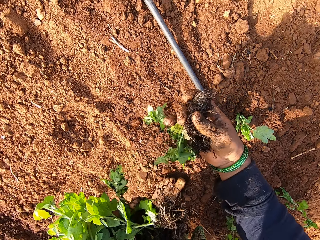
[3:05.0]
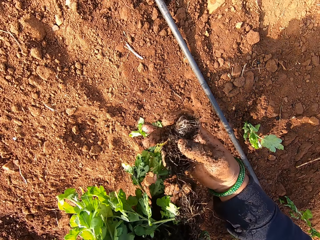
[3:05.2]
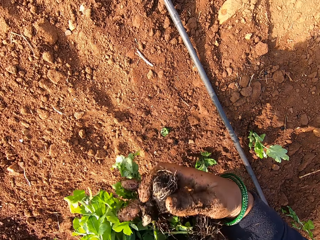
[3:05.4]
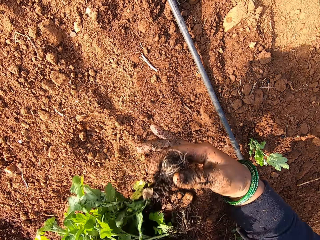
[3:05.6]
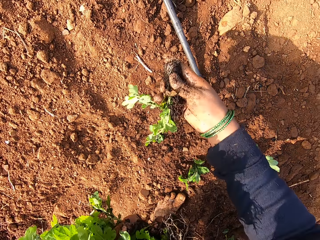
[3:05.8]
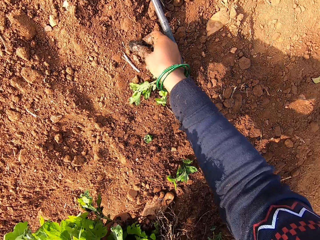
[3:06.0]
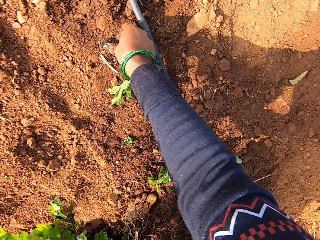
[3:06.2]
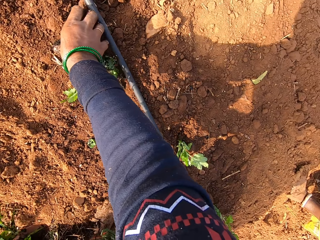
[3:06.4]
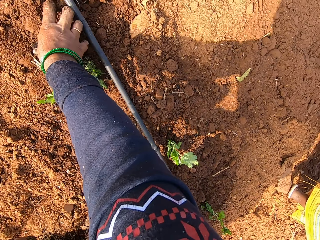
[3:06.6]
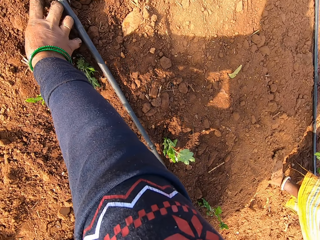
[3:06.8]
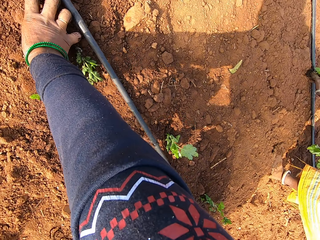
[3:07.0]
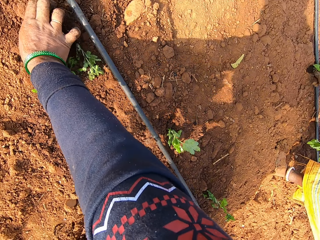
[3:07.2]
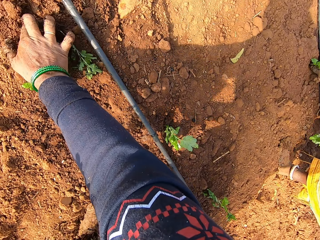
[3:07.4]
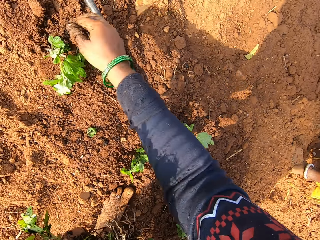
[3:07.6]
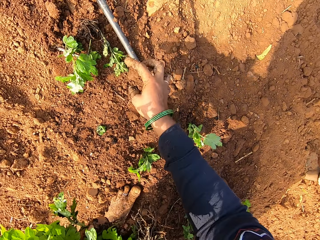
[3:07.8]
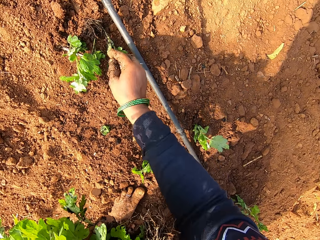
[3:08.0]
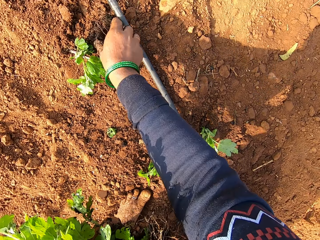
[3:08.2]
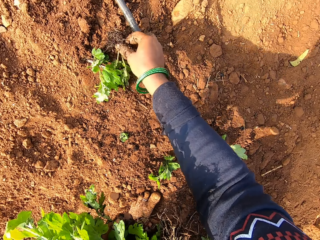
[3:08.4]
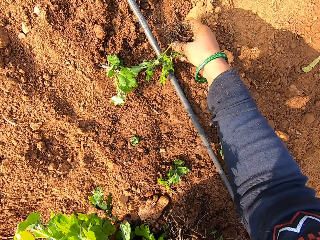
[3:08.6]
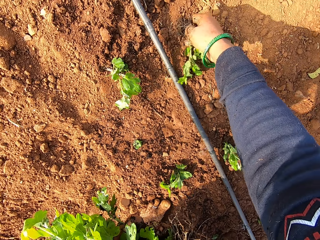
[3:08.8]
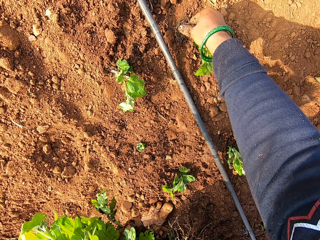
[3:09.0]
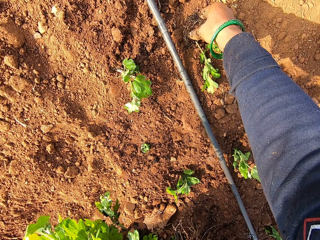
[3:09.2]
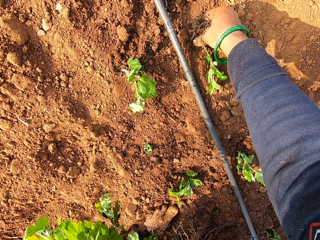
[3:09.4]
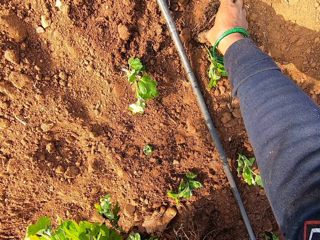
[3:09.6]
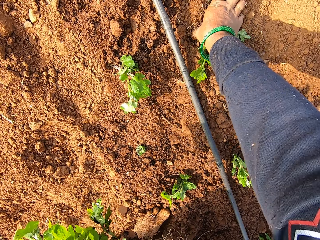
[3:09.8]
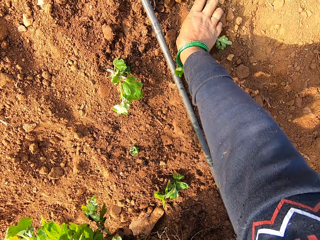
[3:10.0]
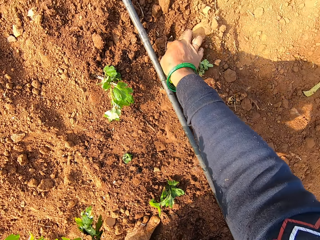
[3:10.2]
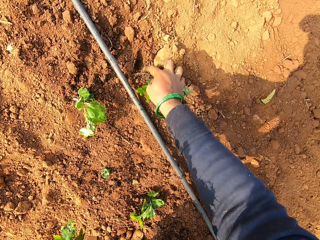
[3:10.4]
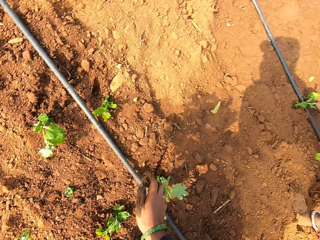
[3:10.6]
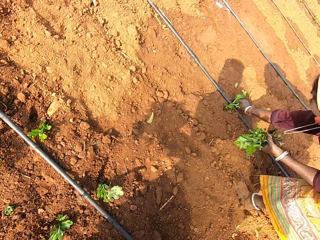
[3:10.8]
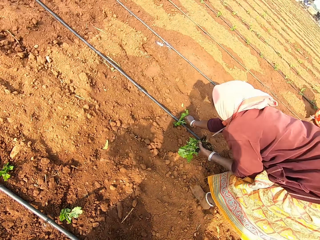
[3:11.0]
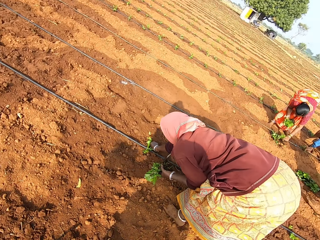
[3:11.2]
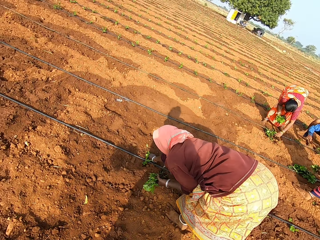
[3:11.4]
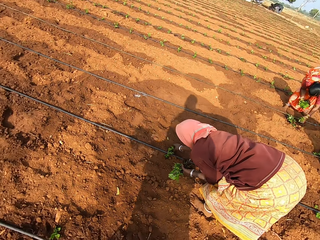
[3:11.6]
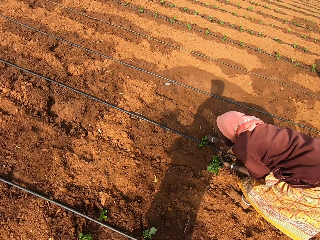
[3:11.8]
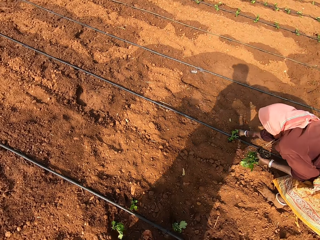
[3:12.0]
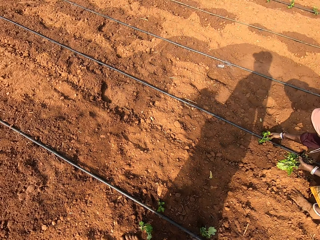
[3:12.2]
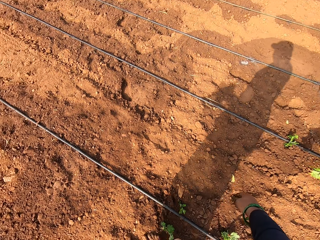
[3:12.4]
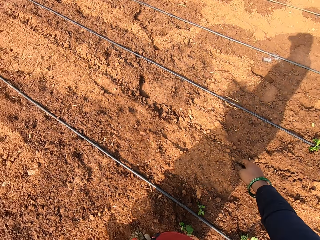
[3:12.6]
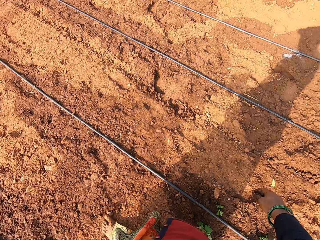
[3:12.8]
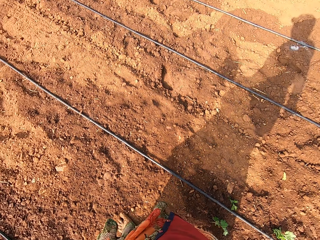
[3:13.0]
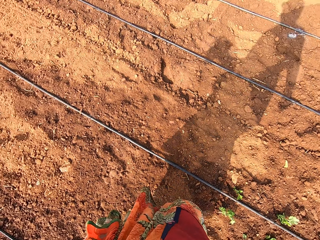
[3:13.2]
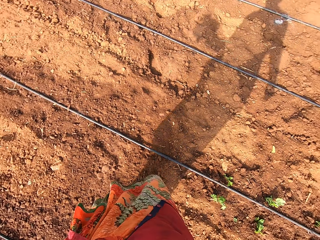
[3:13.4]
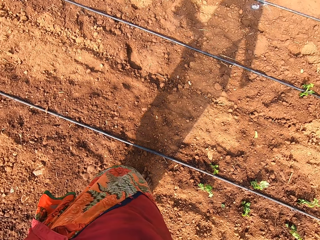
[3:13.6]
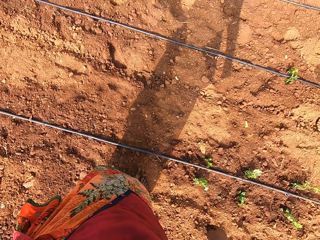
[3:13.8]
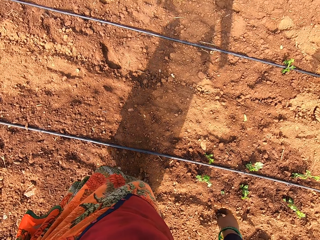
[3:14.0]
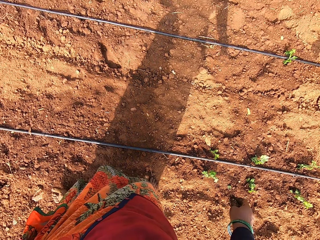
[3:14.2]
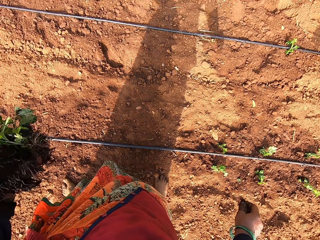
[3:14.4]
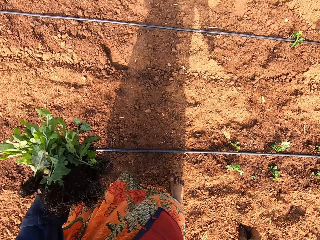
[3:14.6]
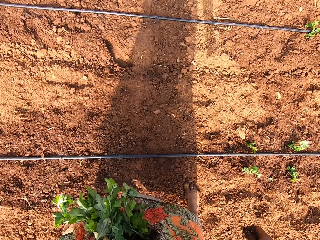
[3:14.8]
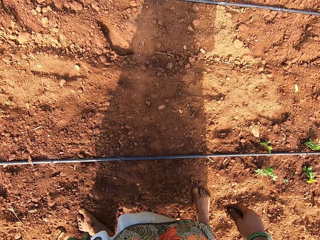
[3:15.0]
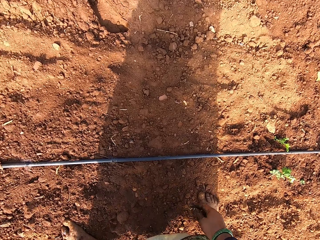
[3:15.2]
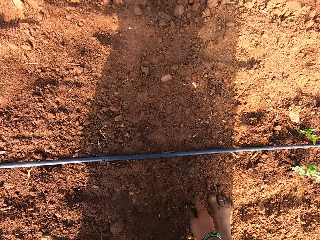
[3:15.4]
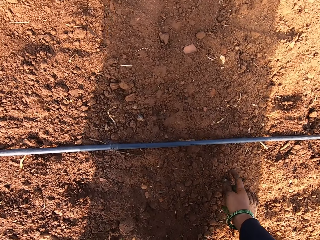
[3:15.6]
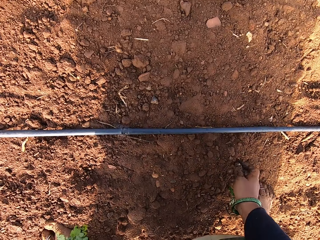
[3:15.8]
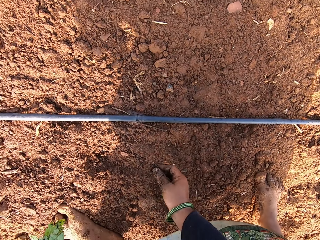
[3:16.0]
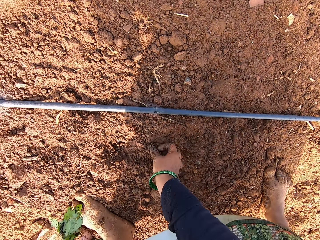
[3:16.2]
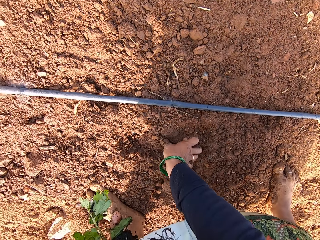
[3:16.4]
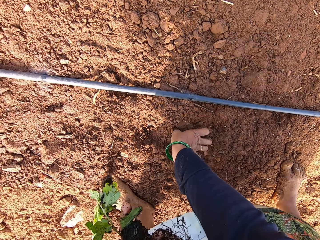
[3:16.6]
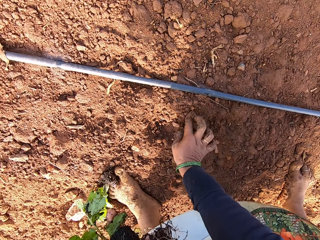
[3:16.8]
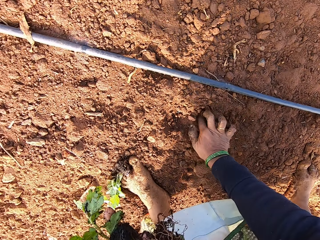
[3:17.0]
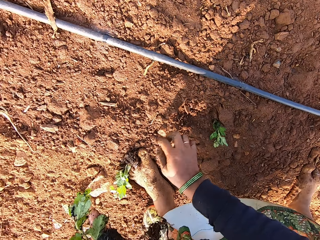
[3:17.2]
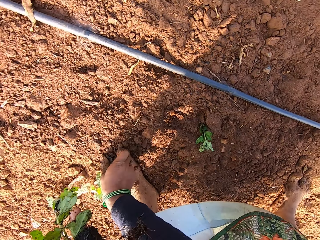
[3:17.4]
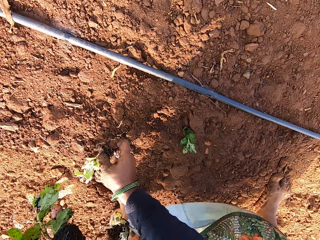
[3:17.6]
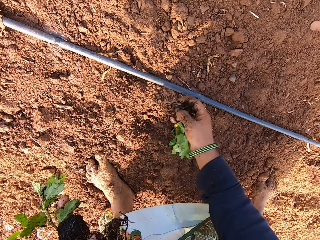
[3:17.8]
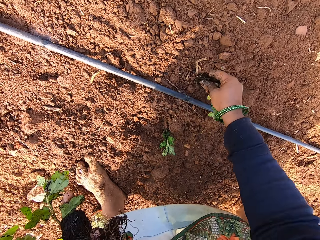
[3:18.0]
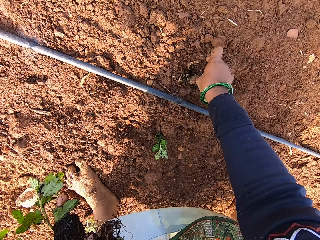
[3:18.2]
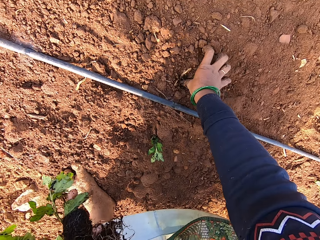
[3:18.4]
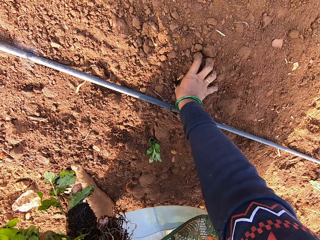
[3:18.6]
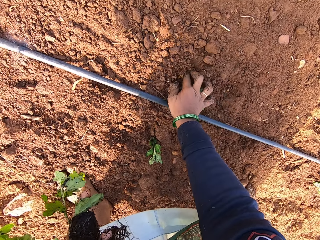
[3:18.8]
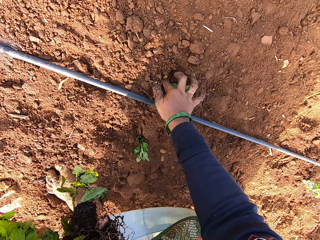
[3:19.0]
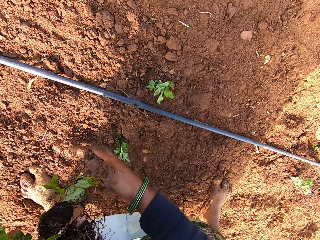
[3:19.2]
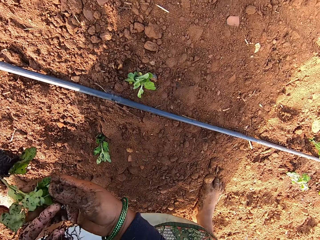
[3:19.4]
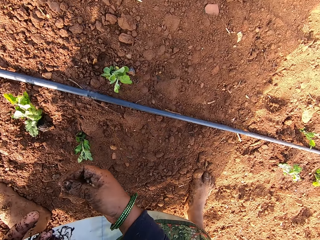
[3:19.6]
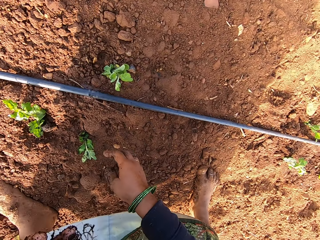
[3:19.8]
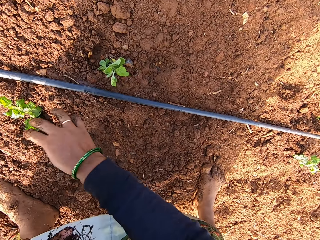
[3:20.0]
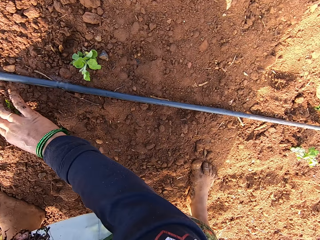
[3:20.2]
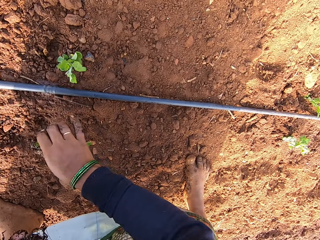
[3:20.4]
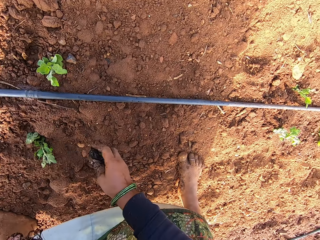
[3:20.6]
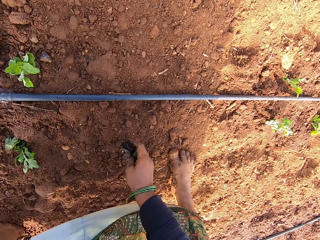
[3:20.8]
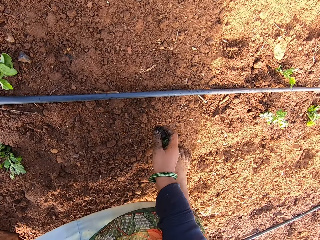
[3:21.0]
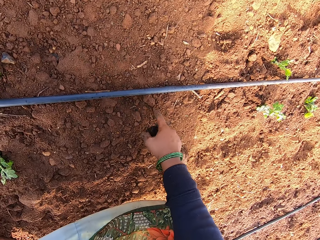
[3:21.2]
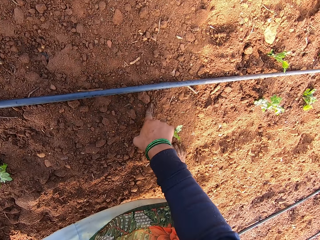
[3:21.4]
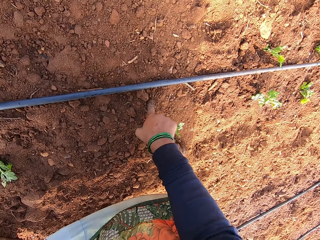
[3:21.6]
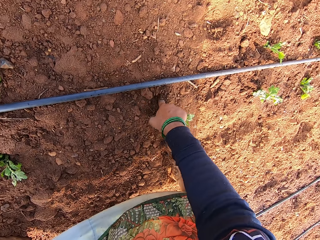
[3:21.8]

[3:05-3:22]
The camera wearer picks a seedling from the seedlings in her left hand with her right hand. The woman interacts with the camera wearer. The camera wearer plants the seedling on the ground with her right hand. The woman plants a seedling on the ground with her right hand. The camera wearer picks a seedling from the ground with her right hand. She plants the seedling on the ground with her right hand. She stands. She plants a seedling on the ground with her right hand. She picks a seedling from the ground with her right hand. She plants the seedling on the ground with her right hand. She picks a seedling from the ground with her right hand.

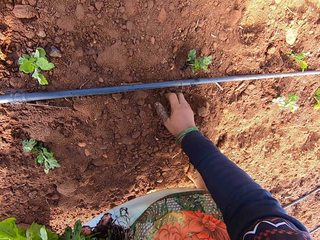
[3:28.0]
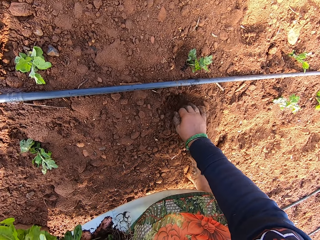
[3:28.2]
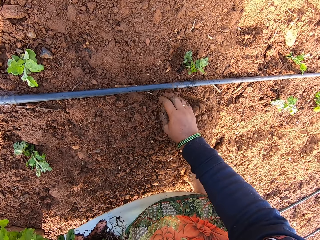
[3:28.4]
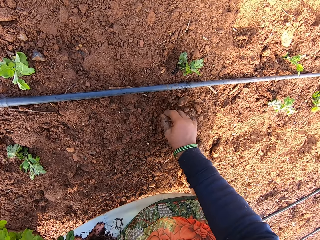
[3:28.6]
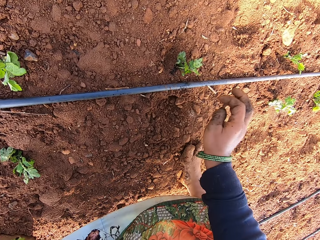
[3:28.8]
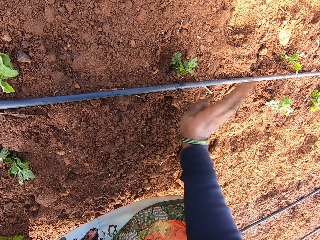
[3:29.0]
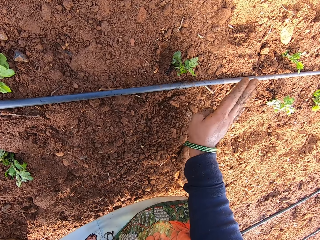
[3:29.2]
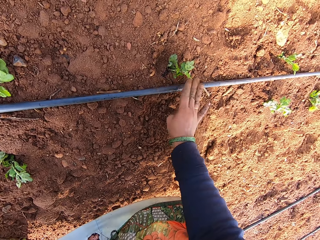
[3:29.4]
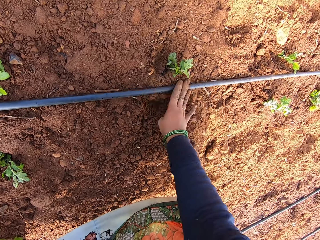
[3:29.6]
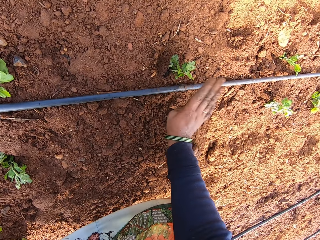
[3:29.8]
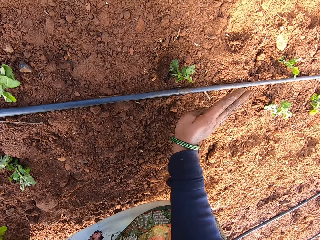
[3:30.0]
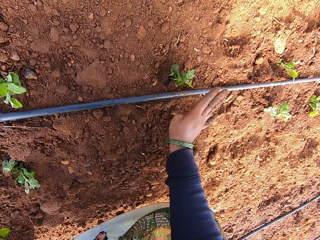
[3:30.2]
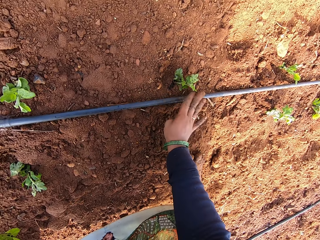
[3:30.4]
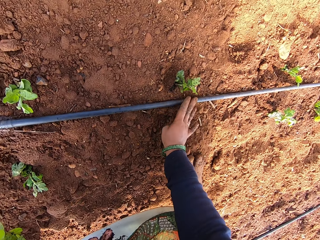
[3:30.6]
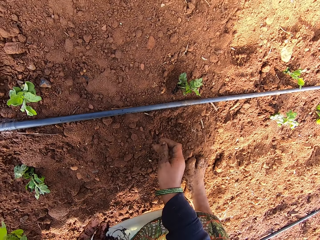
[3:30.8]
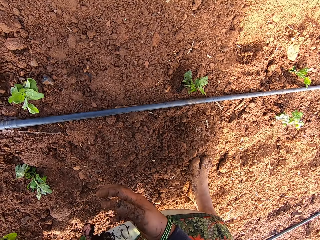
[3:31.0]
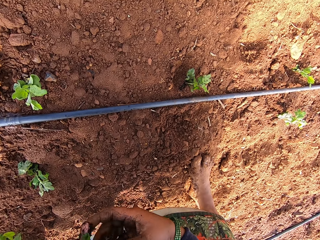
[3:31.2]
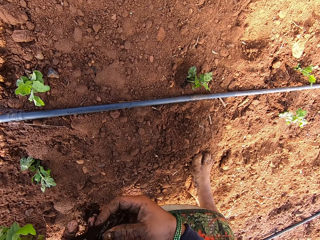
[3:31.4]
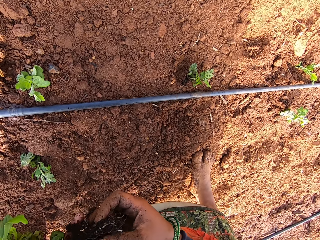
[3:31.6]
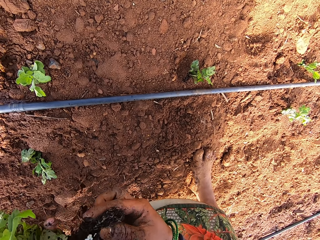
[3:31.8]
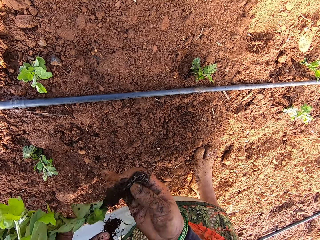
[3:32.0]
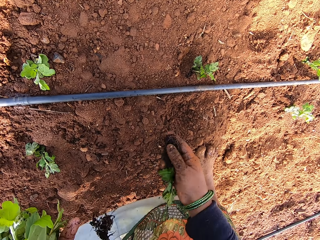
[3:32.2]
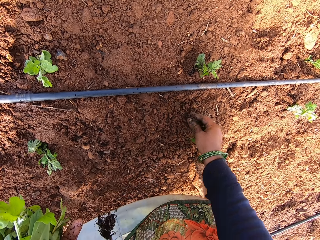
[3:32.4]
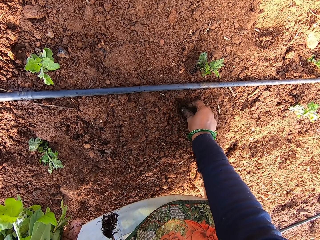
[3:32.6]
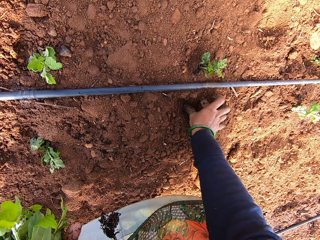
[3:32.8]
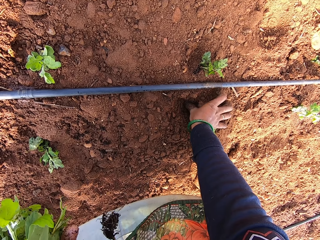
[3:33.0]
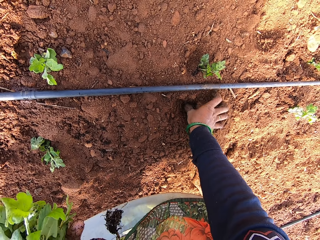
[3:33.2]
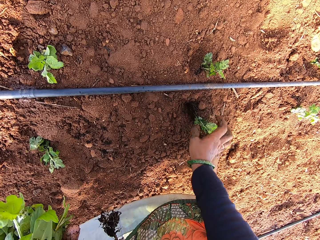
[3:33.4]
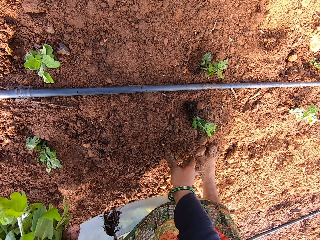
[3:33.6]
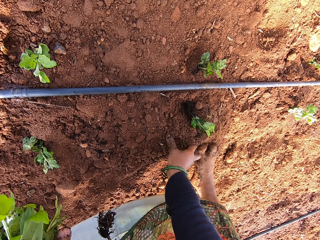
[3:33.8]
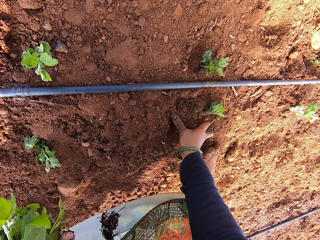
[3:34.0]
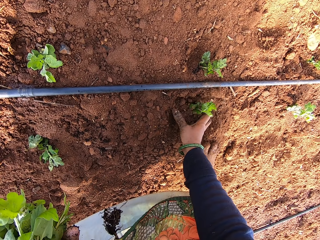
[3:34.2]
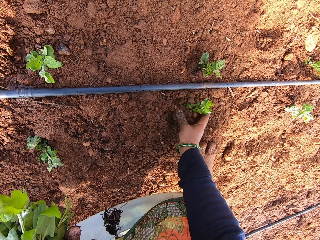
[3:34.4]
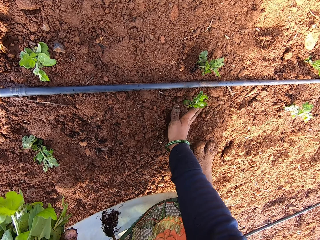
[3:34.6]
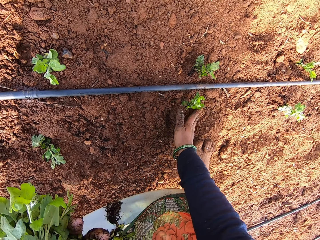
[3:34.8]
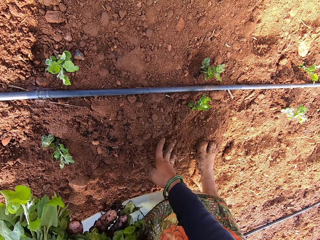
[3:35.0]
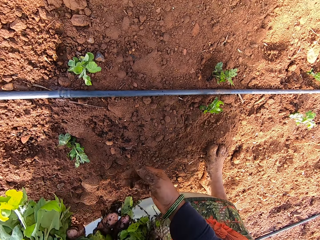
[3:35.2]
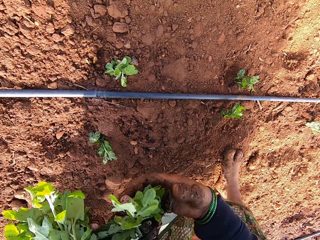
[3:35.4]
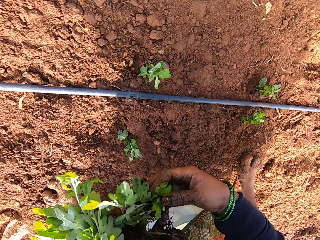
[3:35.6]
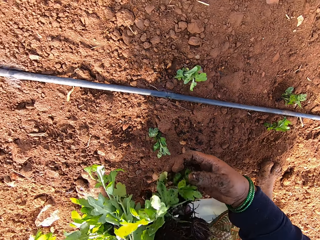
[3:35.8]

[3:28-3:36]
The camera wearer hits a pipe on the ground with her right hand. She picks a seedling from the seedlings in her left hand with her right hand. She plants the seedling on the ground with her right hand. She covers the seedling with sand on the ground with her right hand.
